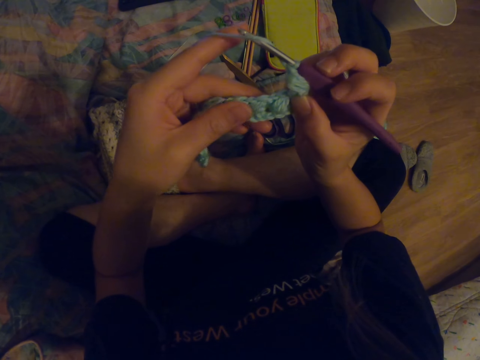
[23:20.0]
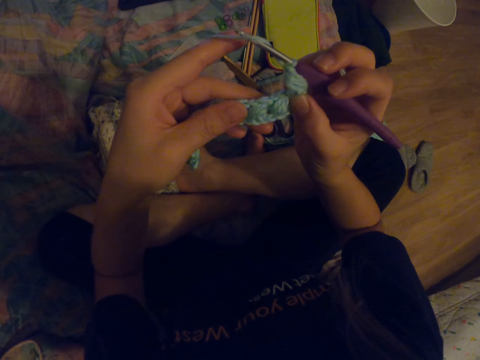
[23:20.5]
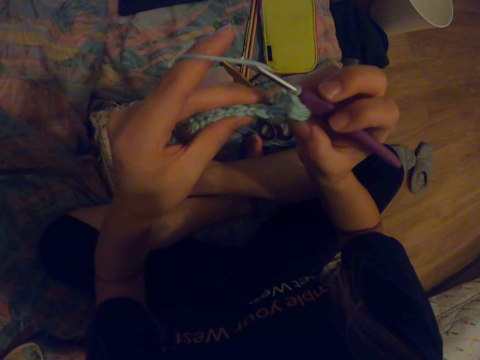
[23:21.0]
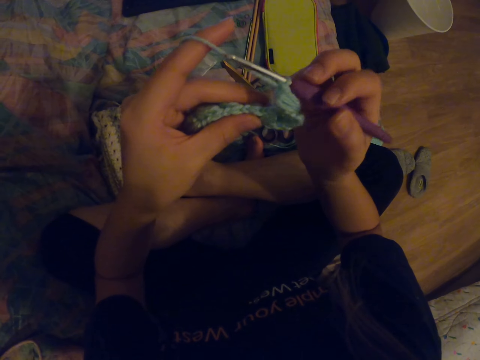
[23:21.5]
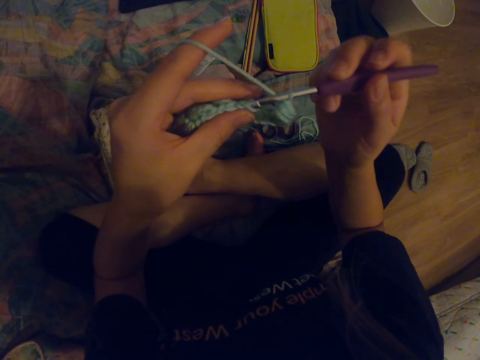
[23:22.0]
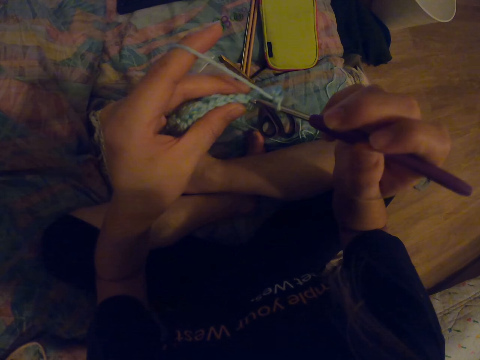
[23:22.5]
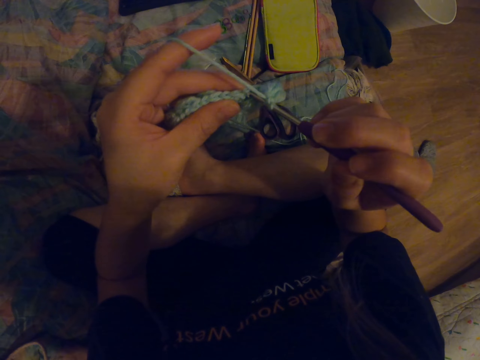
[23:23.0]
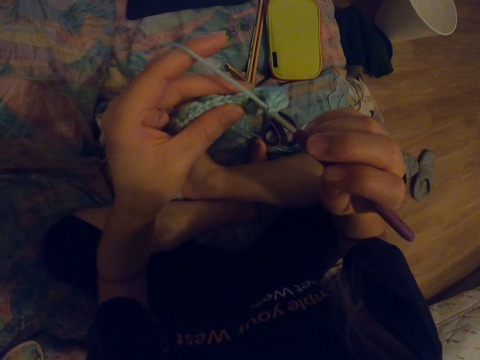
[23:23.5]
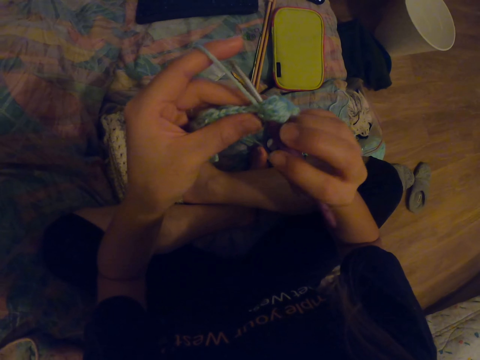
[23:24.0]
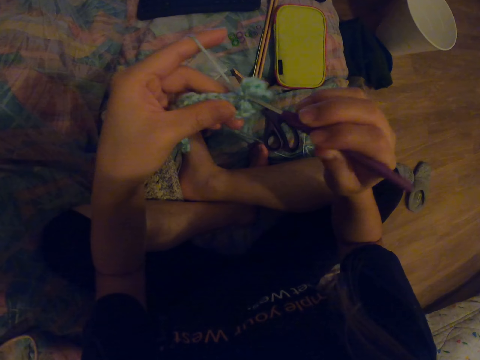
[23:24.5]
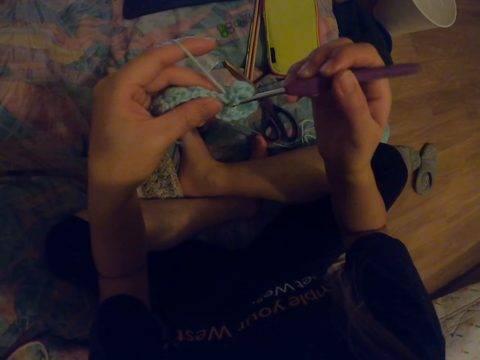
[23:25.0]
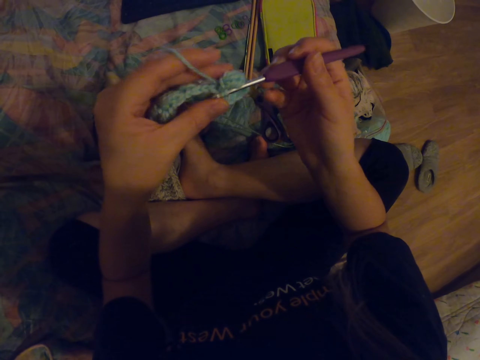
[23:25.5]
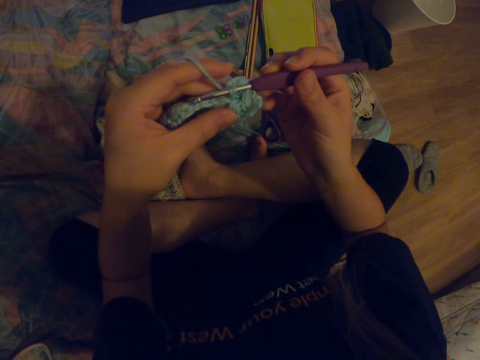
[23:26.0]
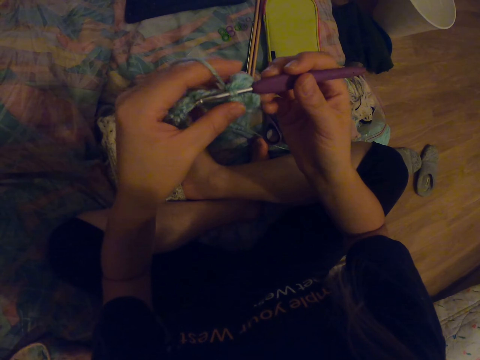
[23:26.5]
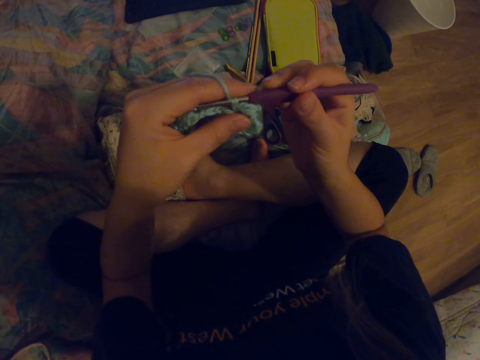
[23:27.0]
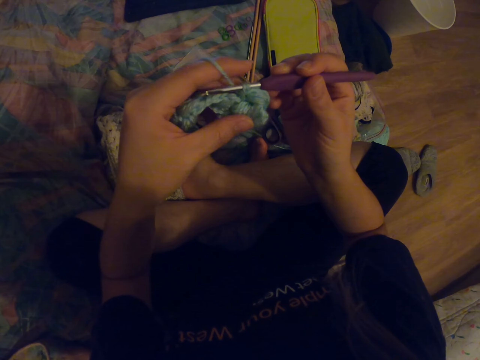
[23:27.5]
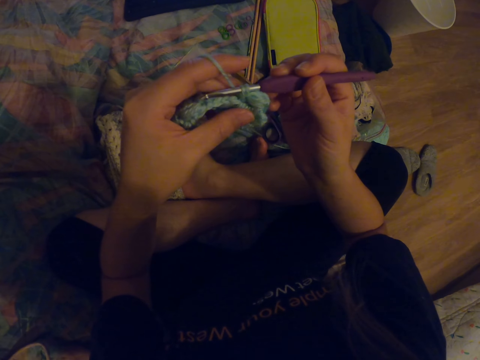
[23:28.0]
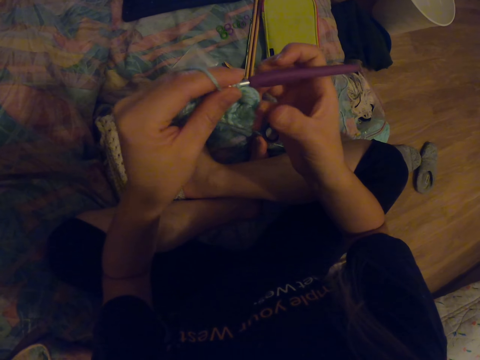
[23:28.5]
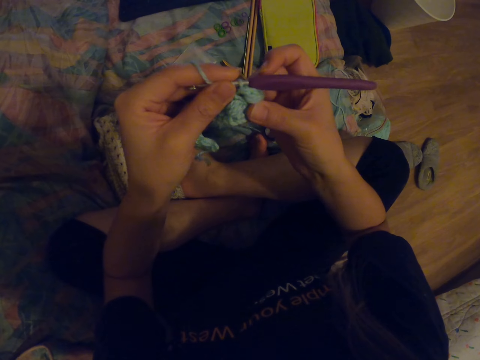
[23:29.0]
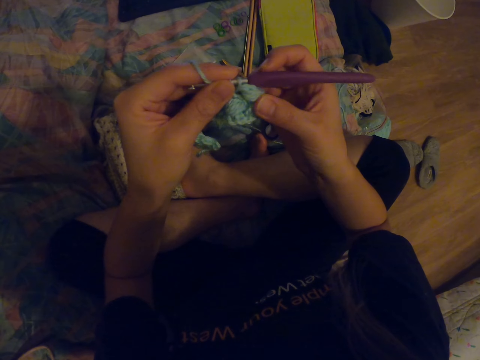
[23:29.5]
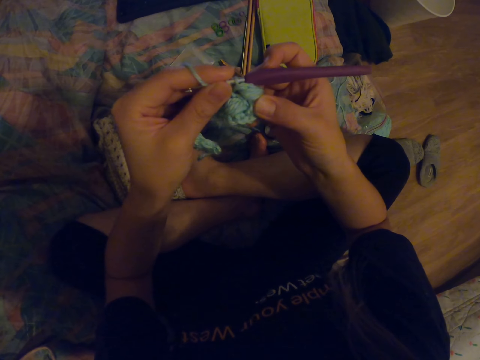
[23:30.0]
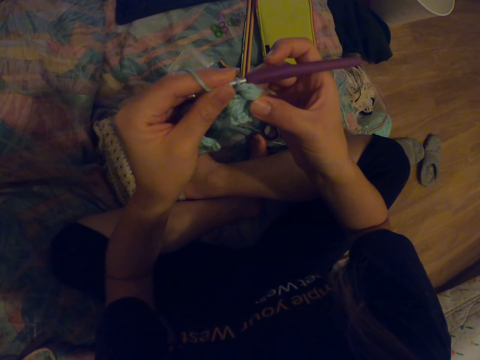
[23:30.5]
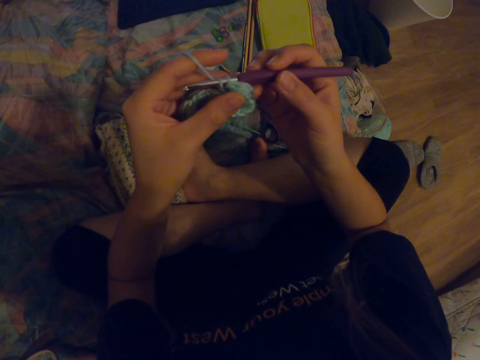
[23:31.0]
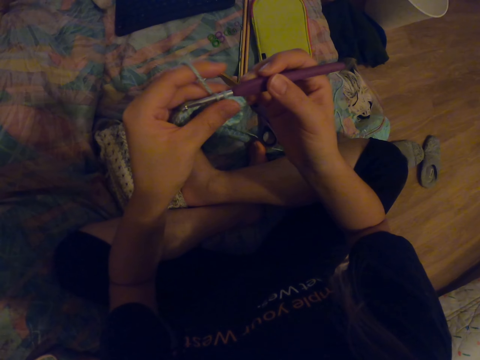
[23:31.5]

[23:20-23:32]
The camera wearer knits the fabric with a crochet hook. They look at the fabric. They straighten the fabric.

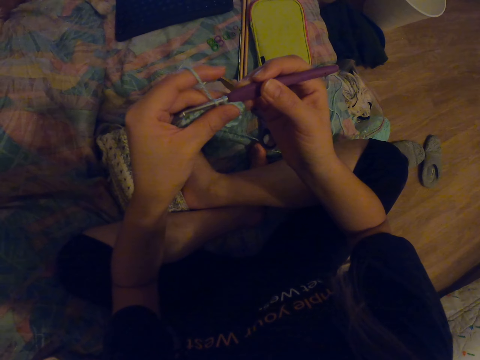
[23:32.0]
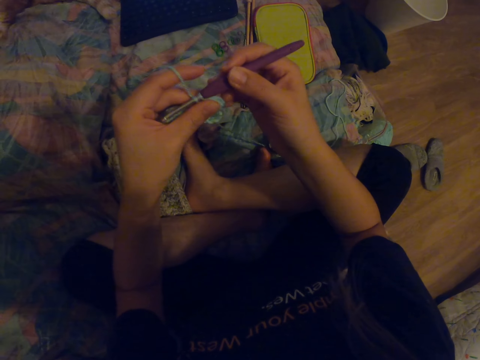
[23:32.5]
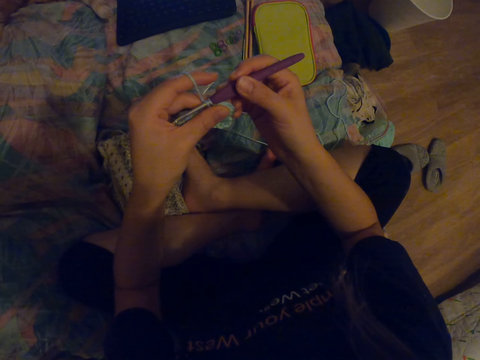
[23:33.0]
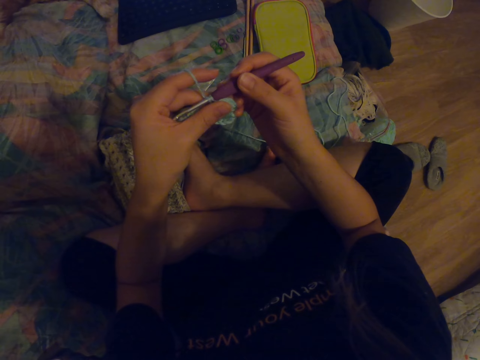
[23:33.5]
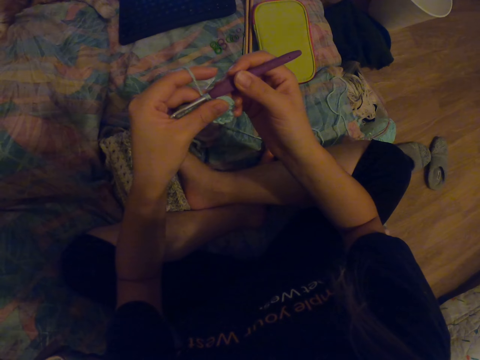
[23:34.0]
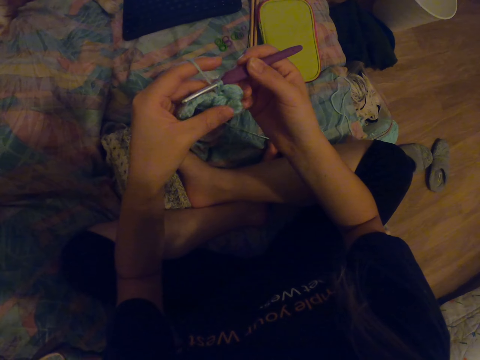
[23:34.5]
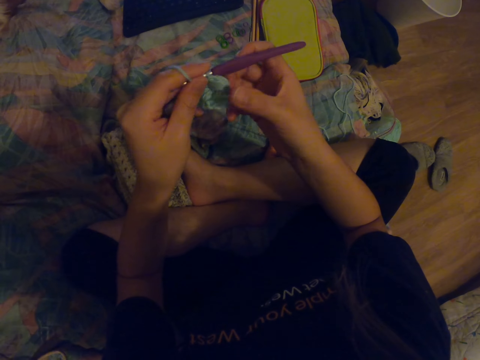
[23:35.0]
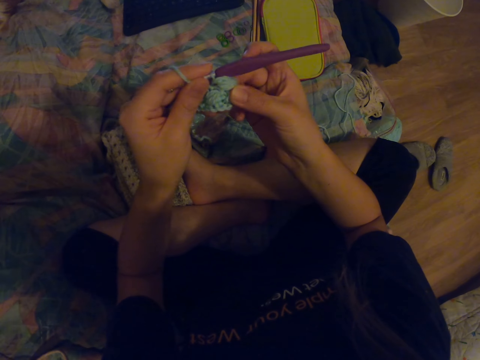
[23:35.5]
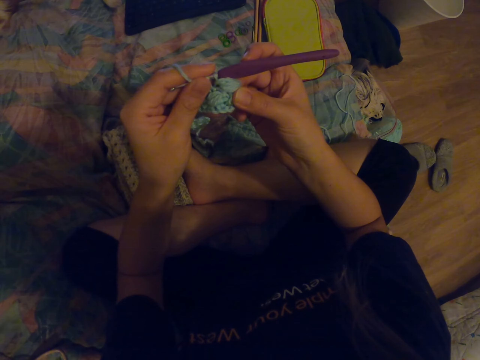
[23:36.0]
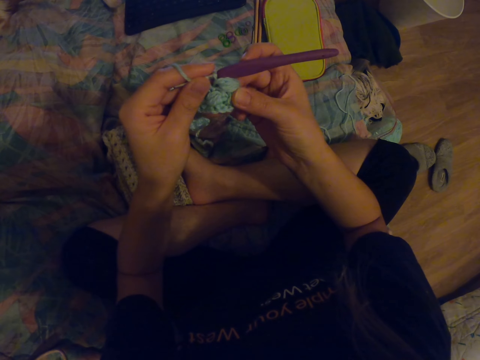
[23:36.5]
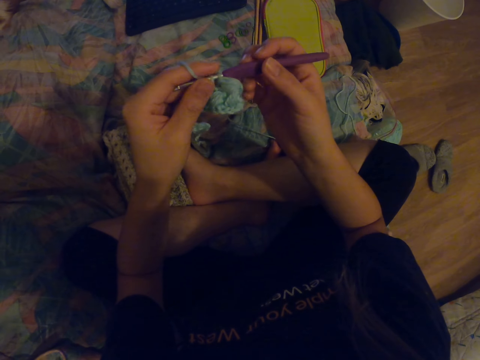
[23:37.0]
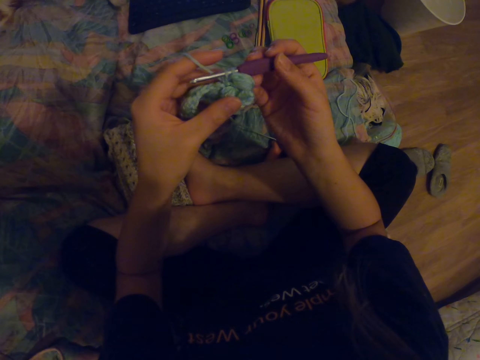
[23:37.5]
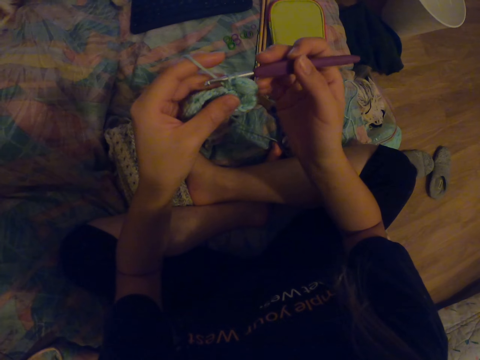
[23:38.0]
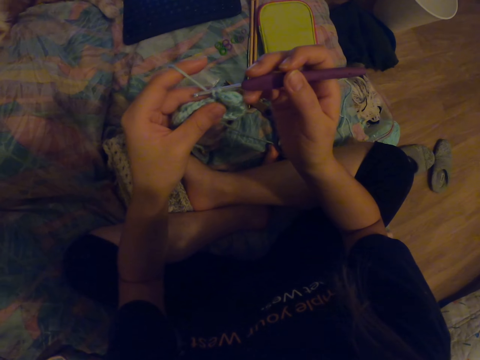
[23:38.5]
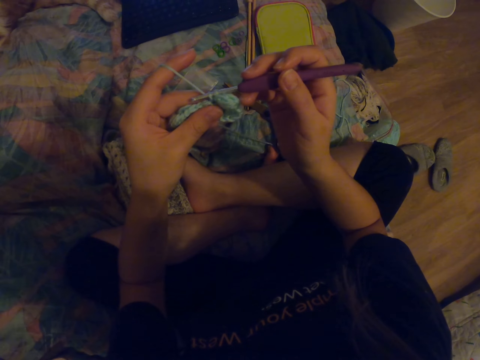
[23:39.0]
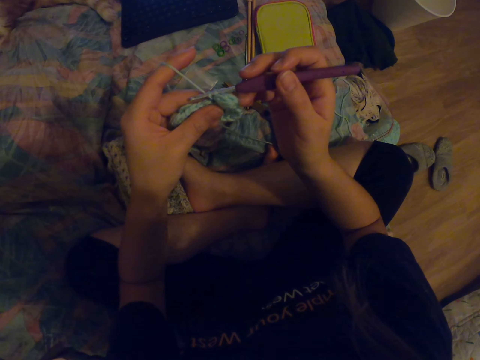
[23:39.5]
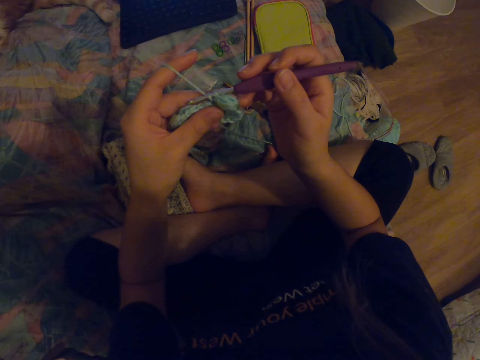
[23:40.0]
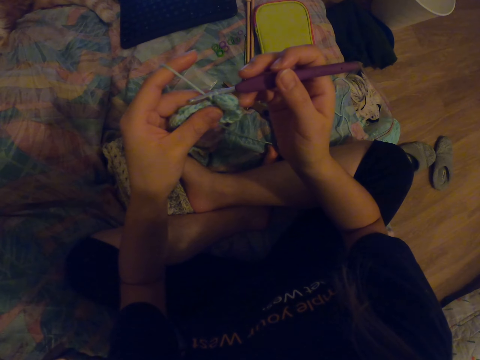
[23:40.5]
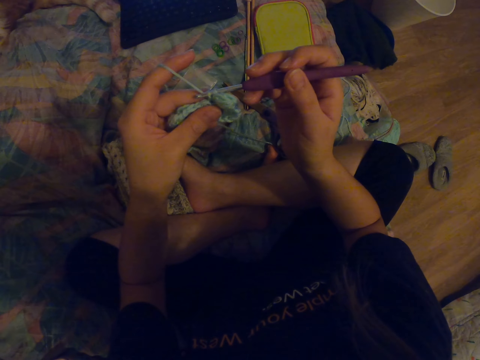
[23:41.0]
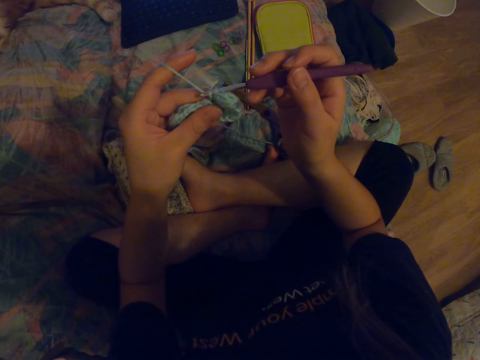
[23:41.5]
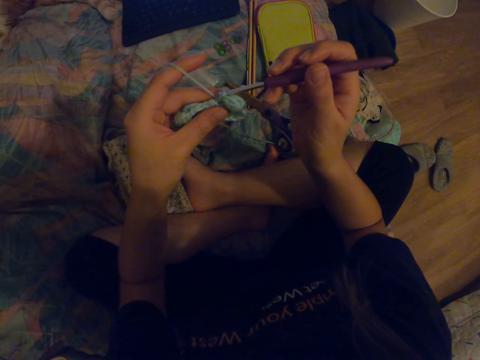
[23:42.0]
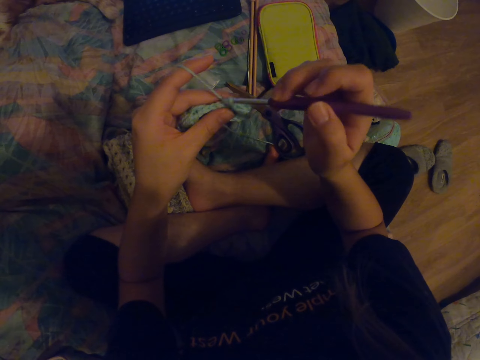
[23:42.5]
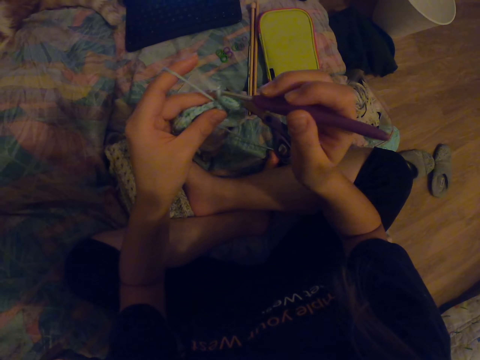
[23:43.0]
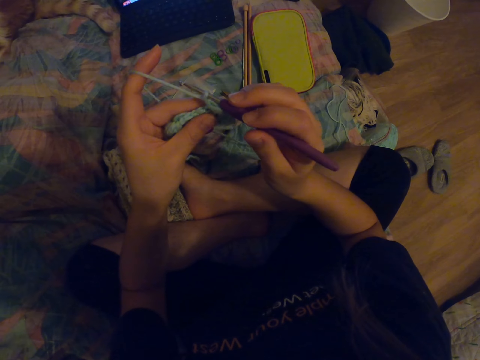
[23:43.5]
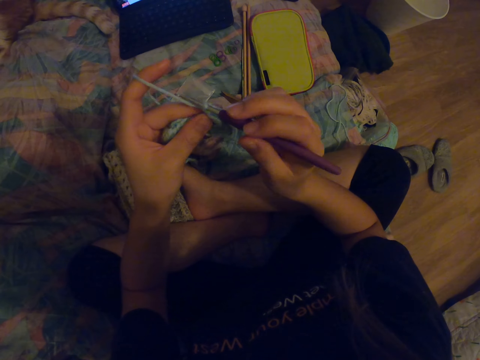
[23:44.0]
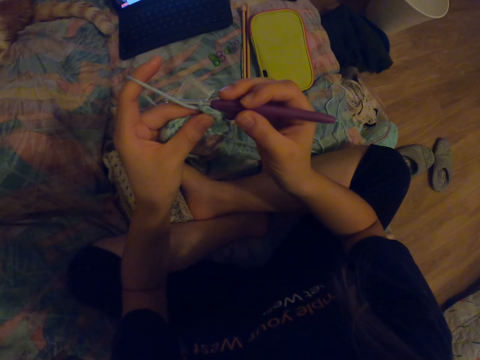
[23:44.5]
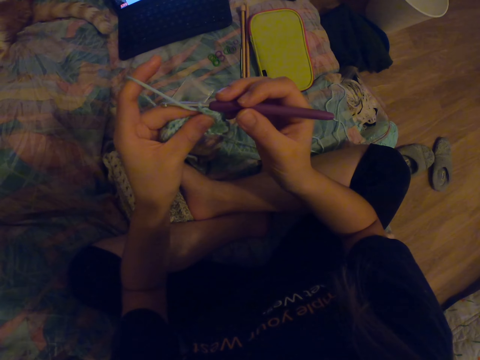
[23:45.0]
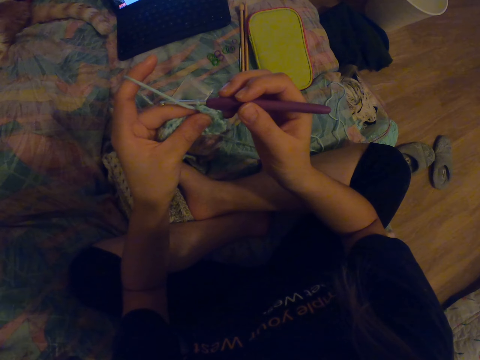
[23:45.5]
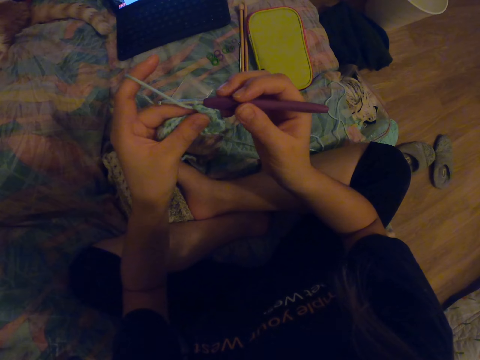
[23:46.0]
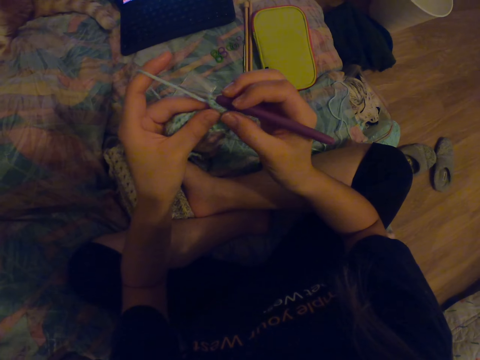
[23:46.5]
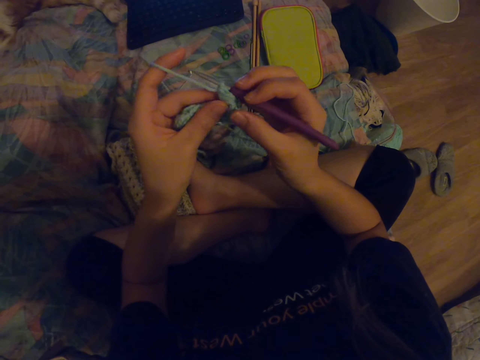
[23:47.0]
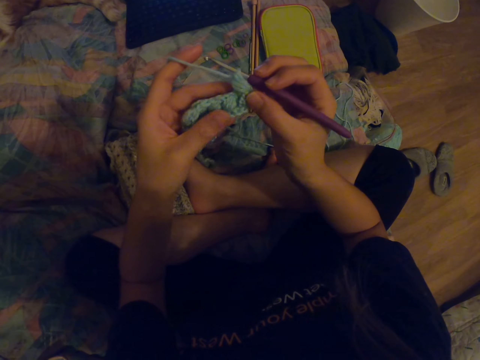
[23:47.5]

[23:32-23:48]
The camera wearer looks at the laptop. They look at the fabric. They look at the laptop.
